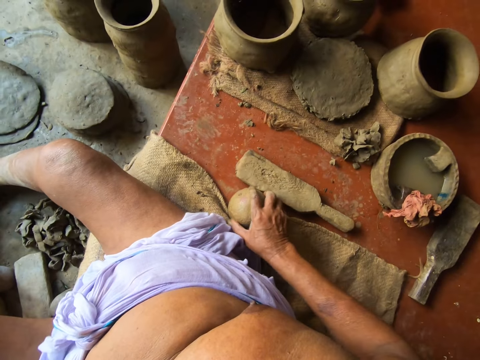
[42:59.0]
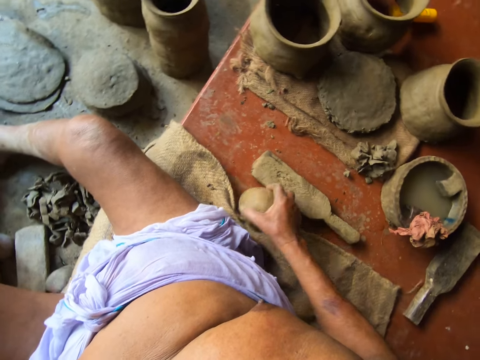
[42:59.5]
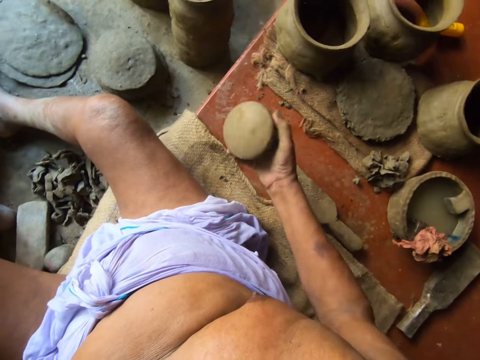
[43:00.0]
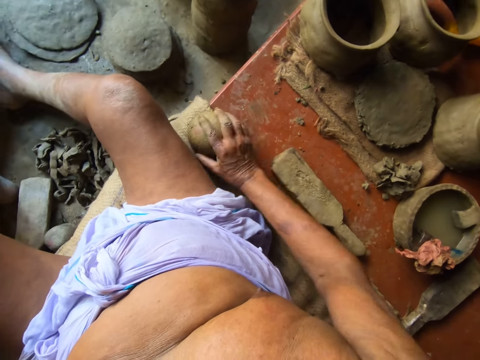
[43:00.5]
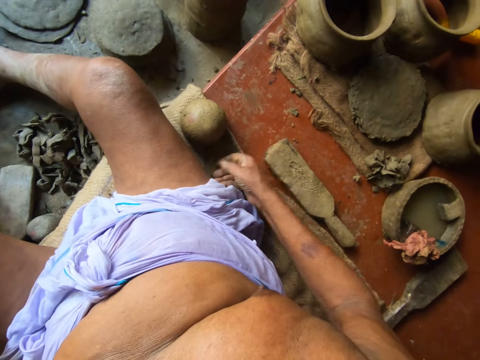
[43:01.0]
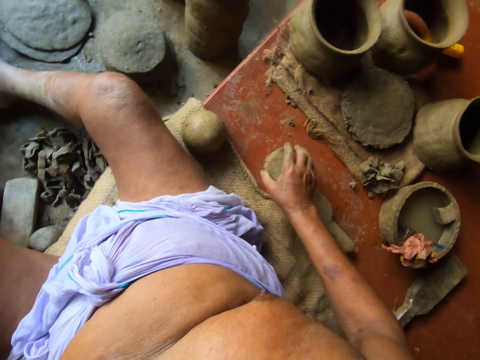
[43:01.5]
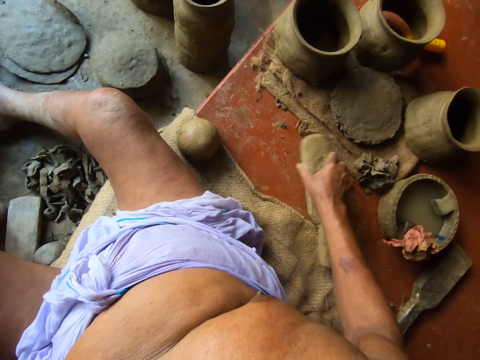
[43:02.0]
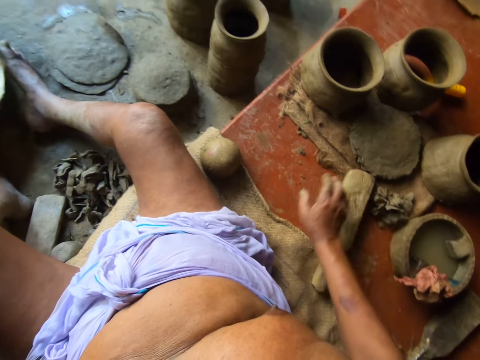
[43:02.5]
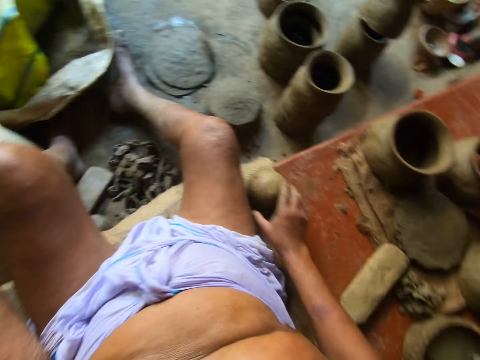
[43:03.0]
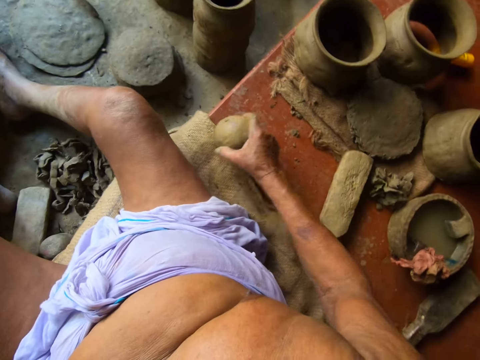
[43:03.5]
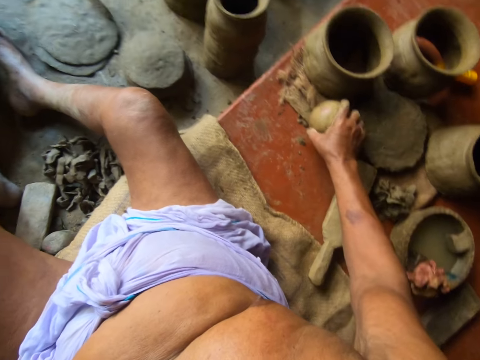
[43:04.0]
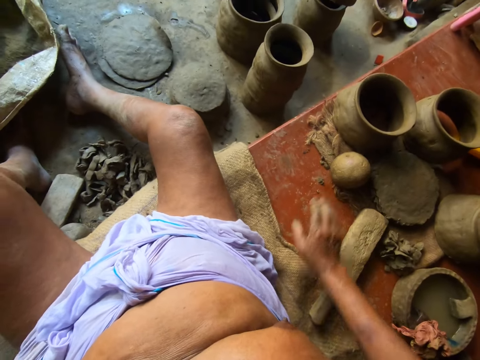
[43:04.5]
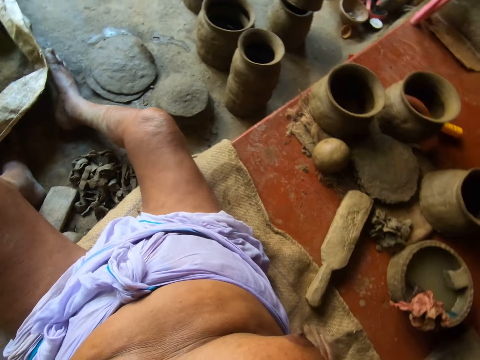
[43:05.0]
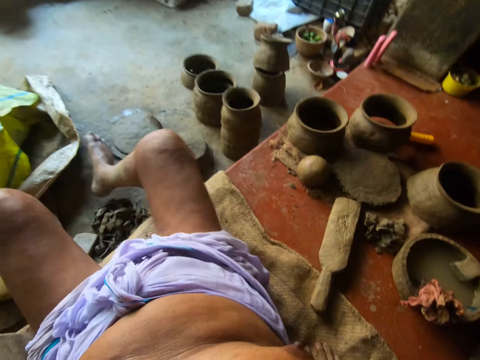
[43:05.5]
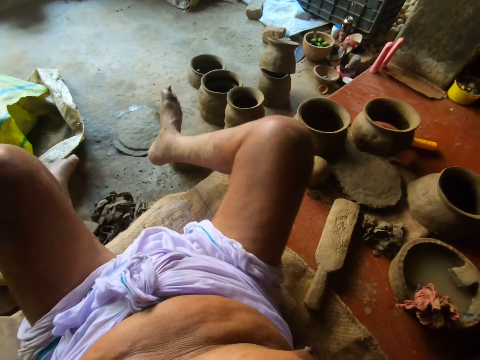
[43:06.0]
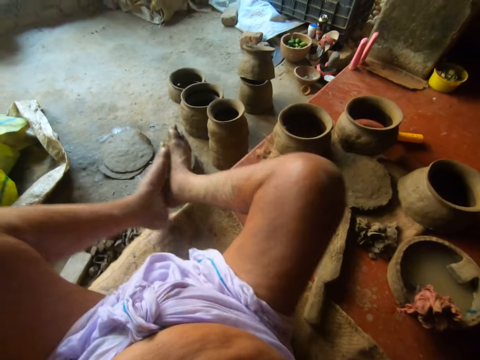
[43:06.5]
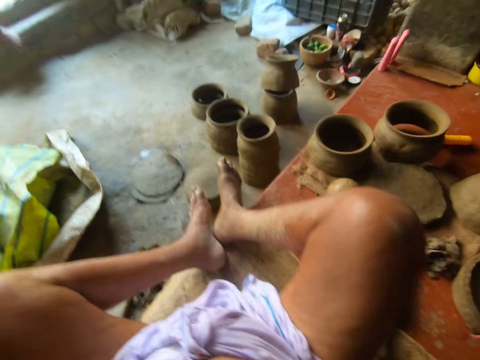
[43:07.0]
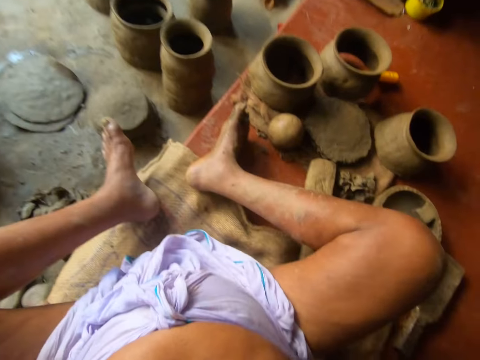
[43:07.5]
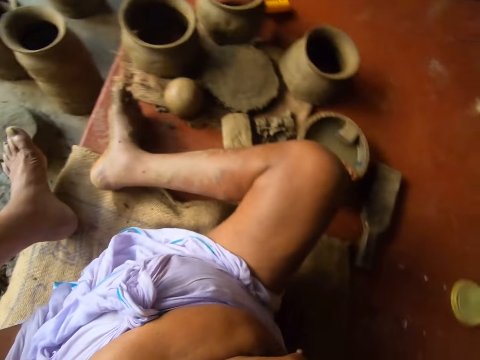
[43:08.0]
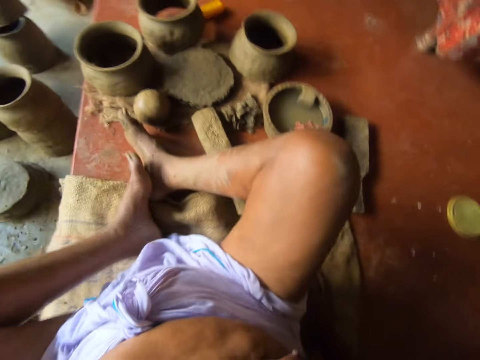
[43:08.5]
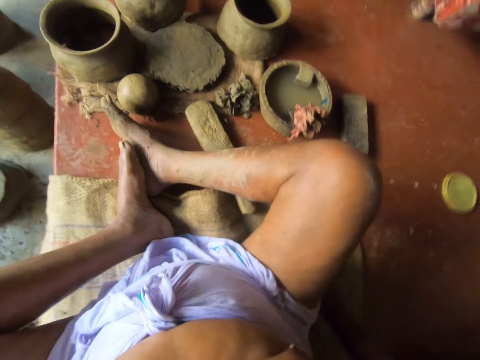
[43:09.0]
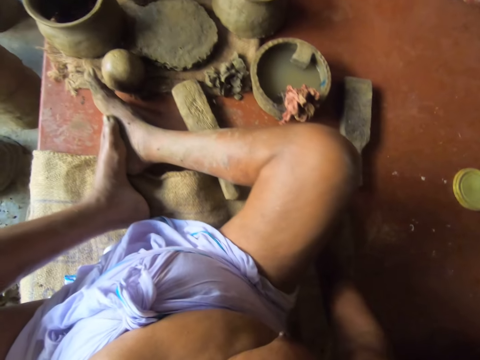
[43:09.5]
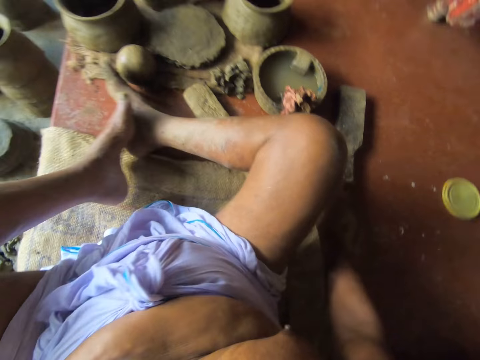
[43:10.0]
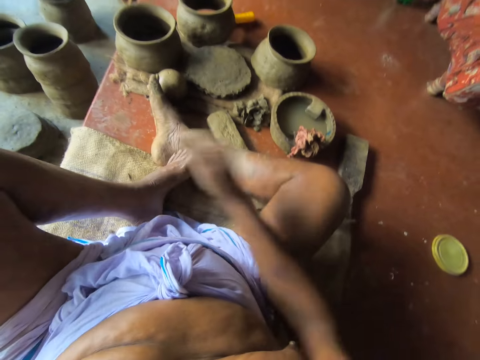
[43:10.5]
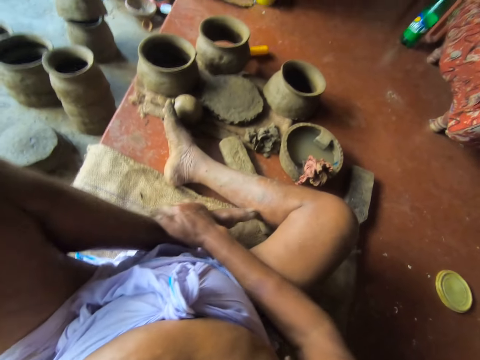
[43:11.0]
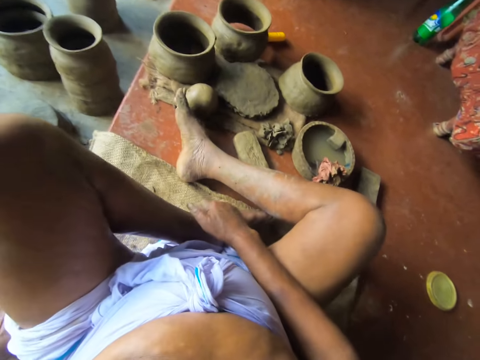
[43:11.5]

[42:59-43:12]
The camera wearer takes the clay.

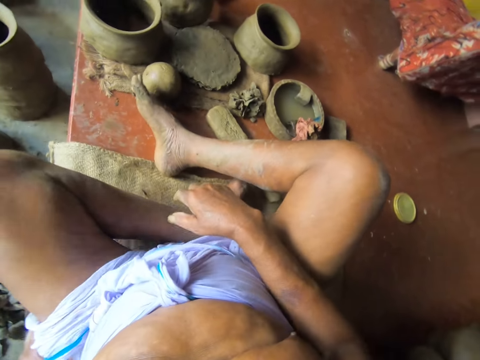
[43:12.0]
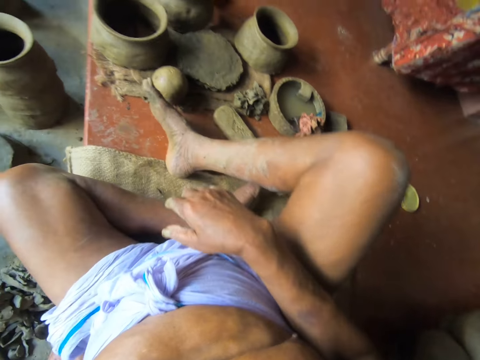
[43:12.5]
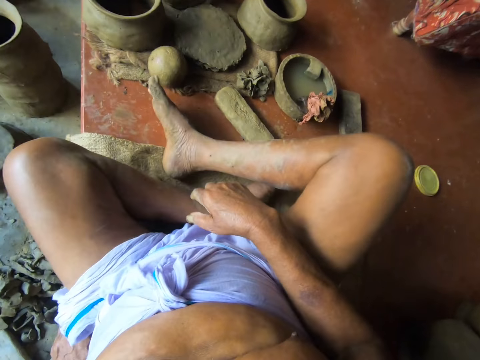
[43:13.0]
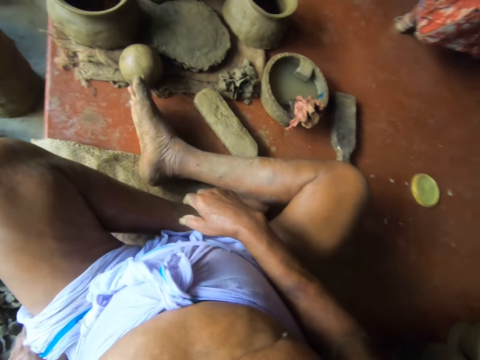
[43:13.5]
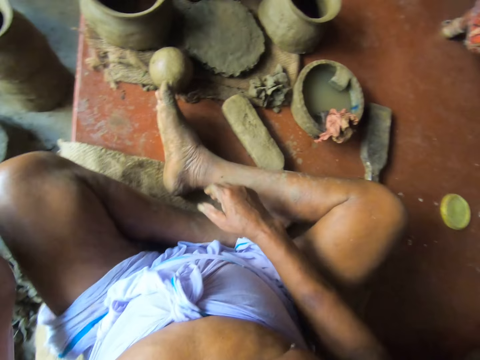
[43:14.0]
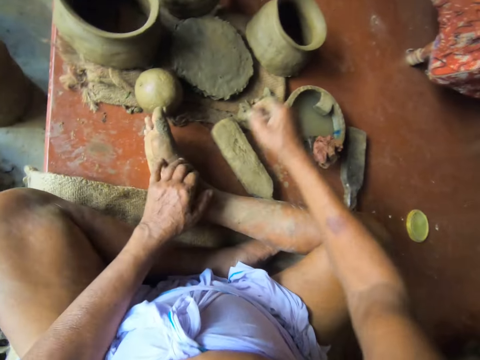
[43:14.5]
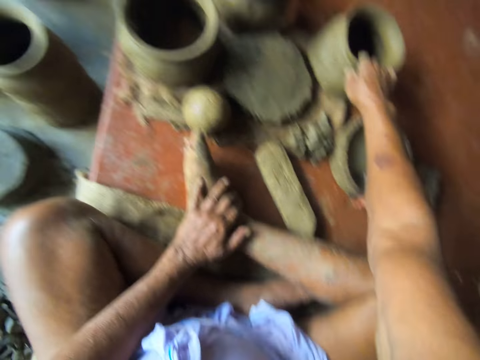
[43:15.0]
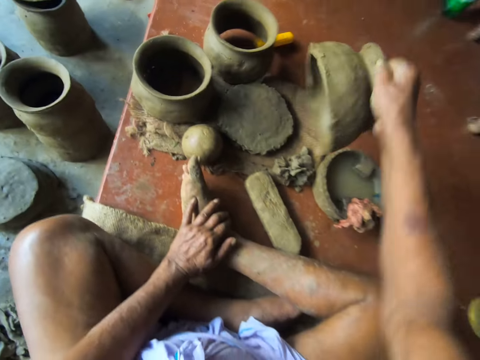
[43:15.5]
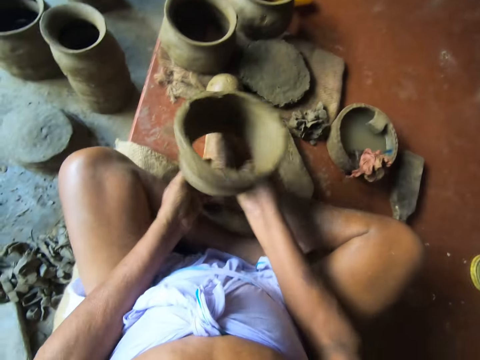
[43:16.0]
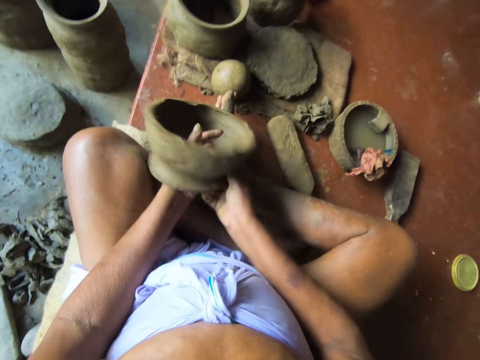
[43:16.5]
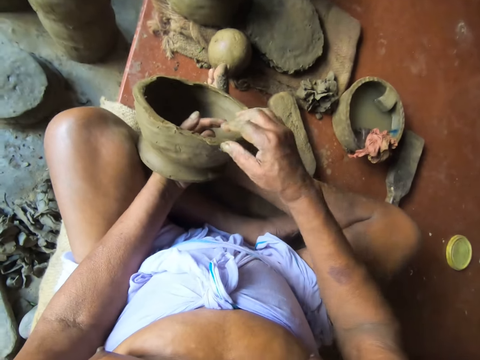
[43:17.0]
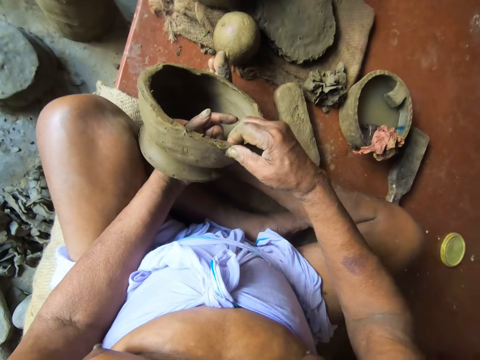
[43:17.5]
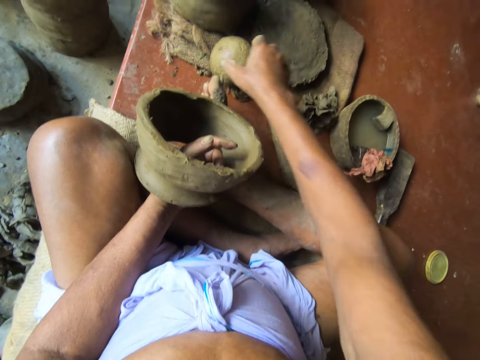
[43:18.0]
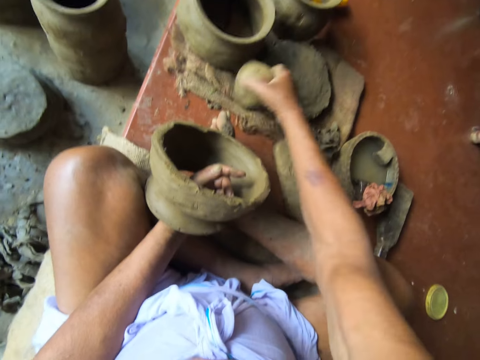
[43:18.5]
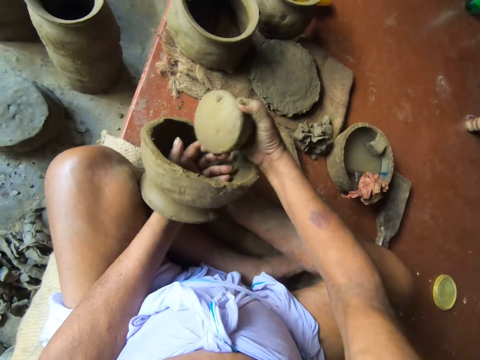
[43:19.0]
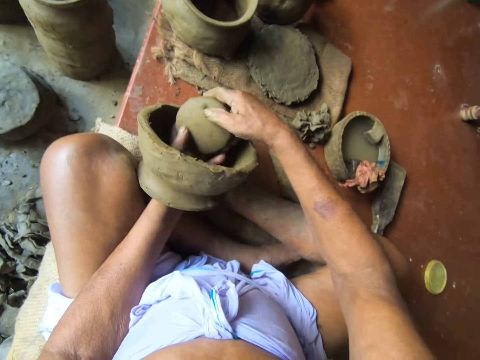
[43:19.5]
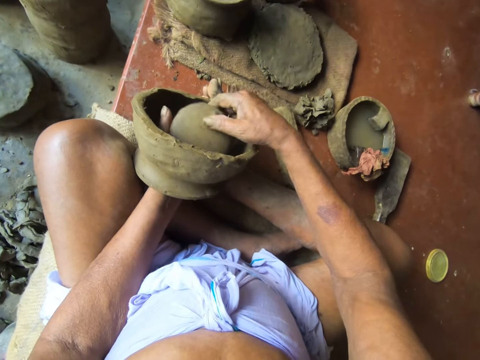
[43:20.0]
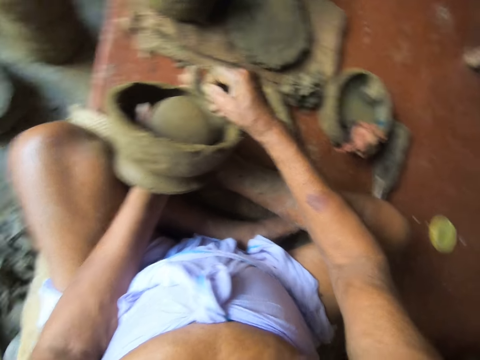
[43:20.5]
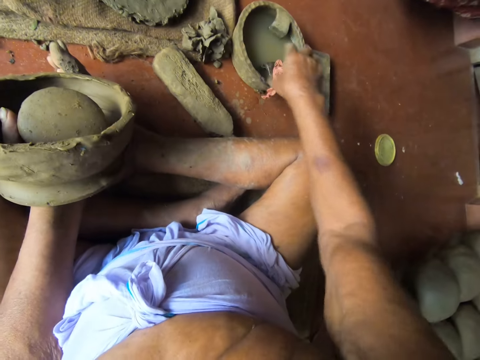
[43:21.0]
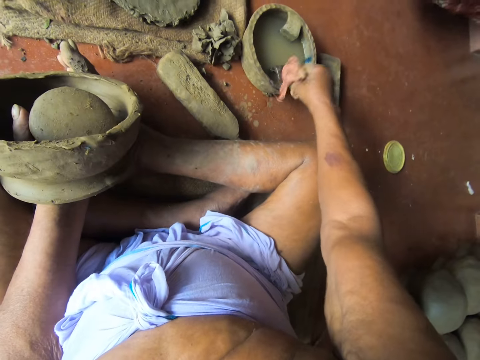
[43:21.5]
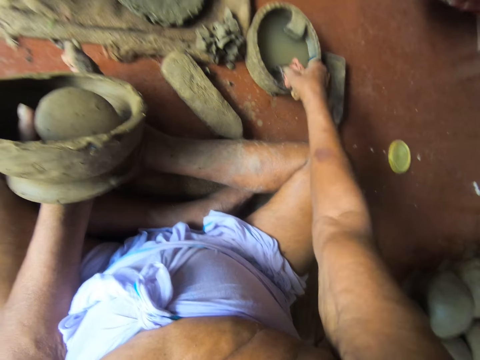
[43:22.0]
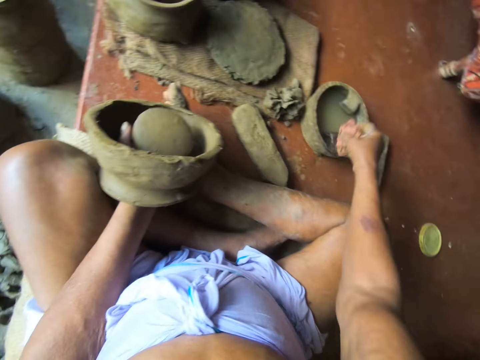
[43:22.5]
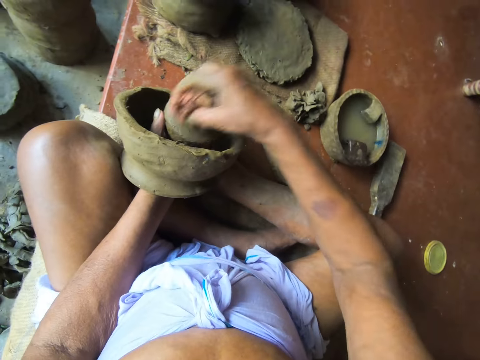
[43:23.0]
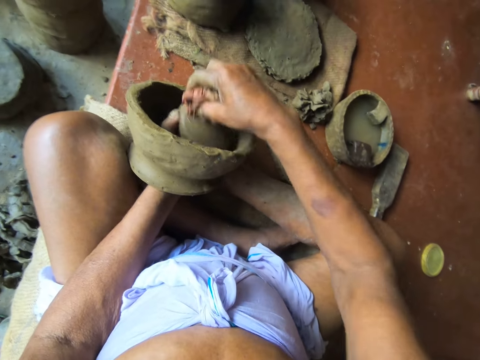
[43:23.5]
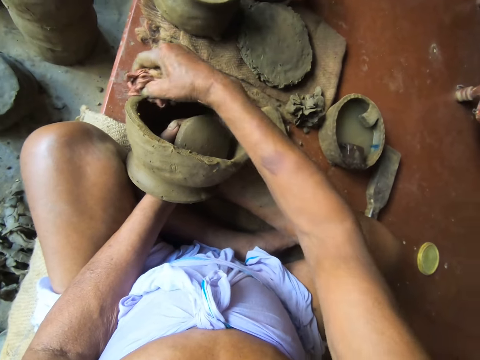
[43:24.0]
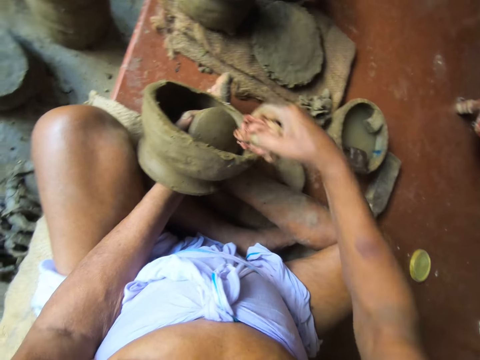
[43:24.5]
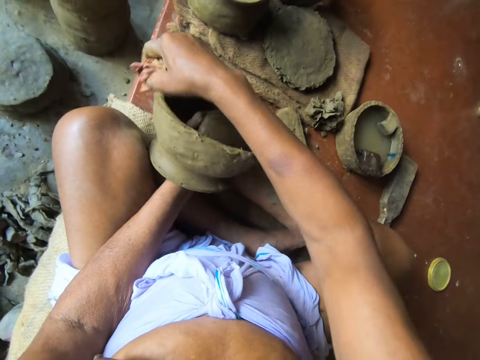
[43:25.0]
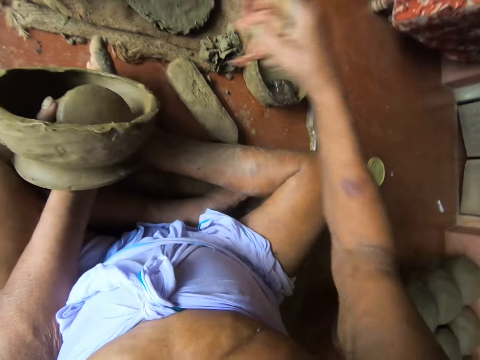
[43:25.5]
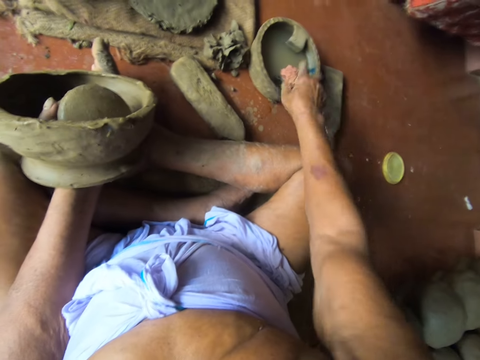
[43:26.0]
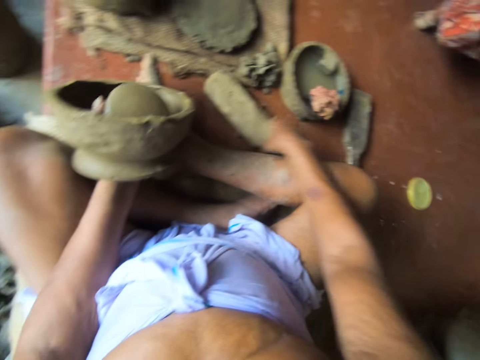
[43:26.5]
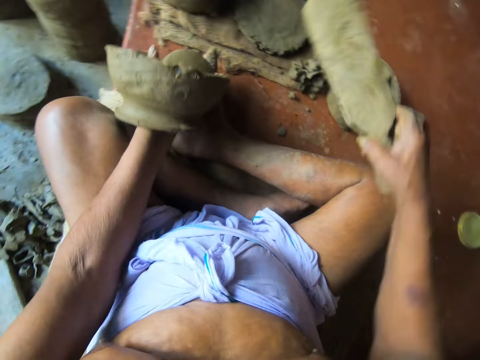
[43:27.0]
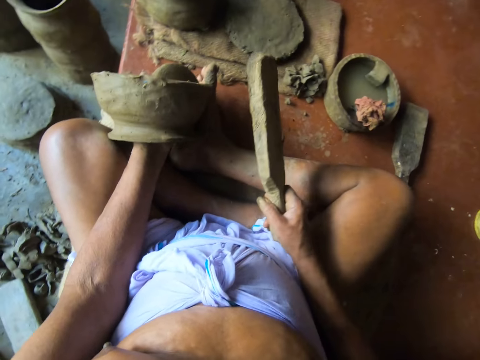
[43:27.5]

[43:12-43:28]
The camera wearer picks a clay pot from the ground with his right hand. He presses the edge of the clay pot with his right hand. He picks a clay from the ground with his right hand. He passes the clay from his right hand to his left hand. He picks a piece of cloth from a pot of water with his right hand. He smoothens the clay surface with the piece of cloth in his right hand. He picks a bat from the ground with his right hand. He drops the piece of cloth in the pot of water with his right hand. He picks a pottery mud pad from the ground with his right hand. He kneads the clay in his right hand with the pottery mud pad in his right hand.
